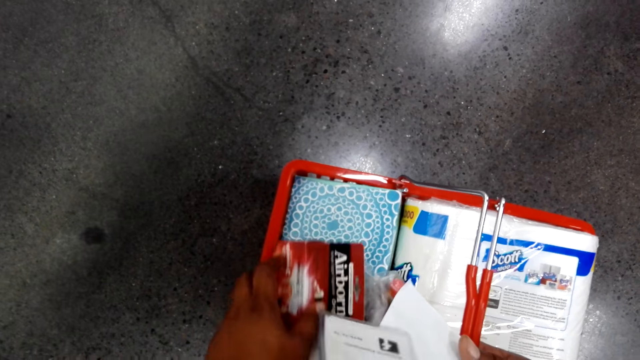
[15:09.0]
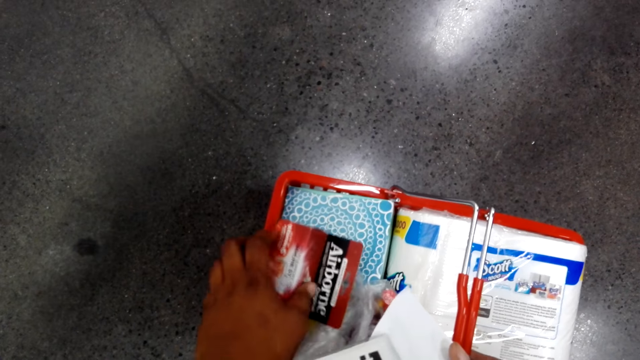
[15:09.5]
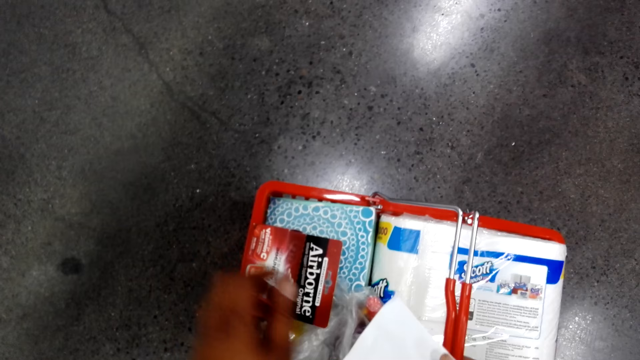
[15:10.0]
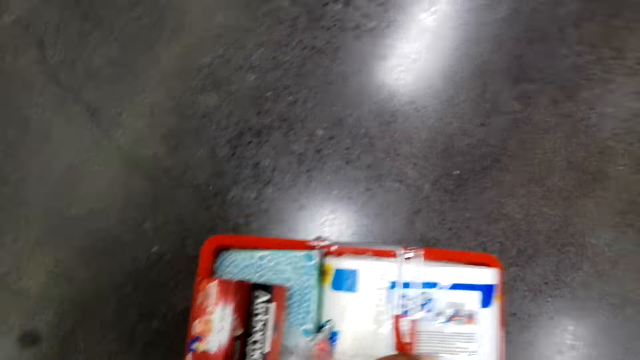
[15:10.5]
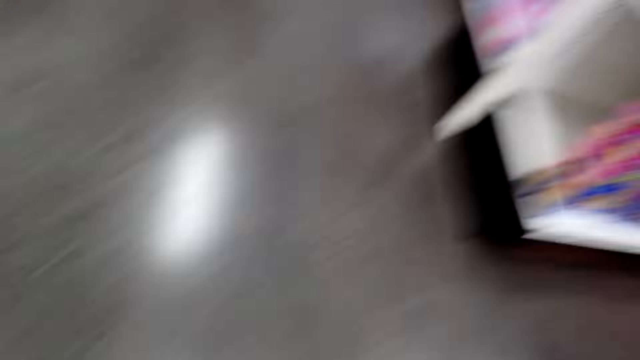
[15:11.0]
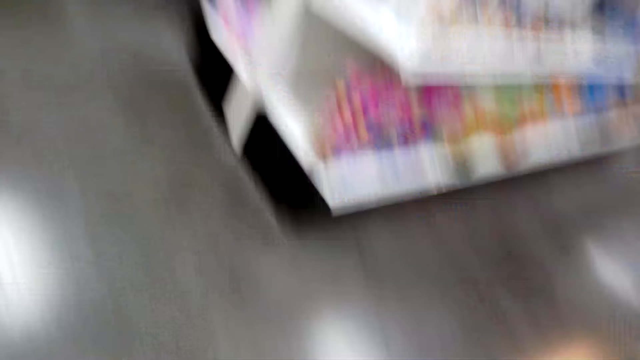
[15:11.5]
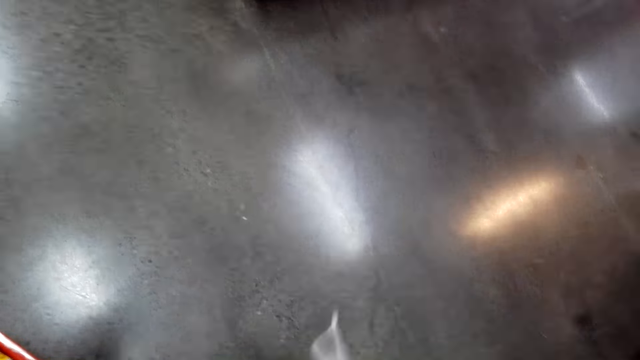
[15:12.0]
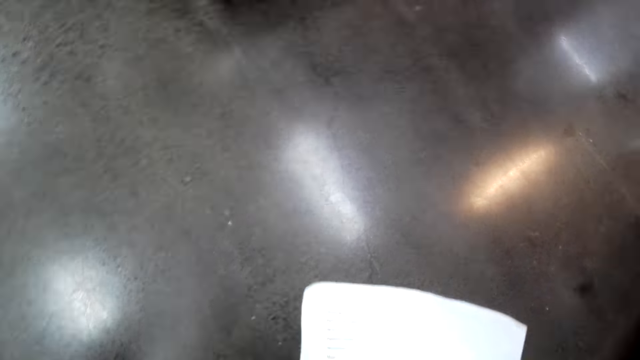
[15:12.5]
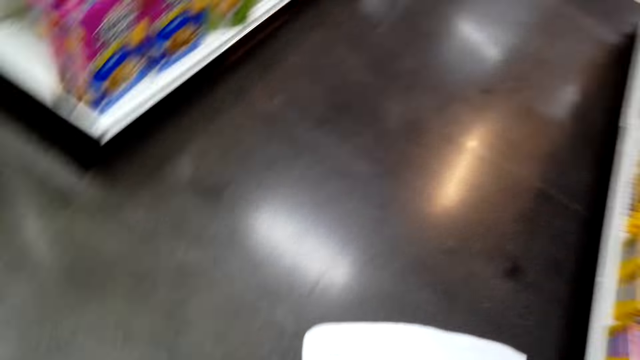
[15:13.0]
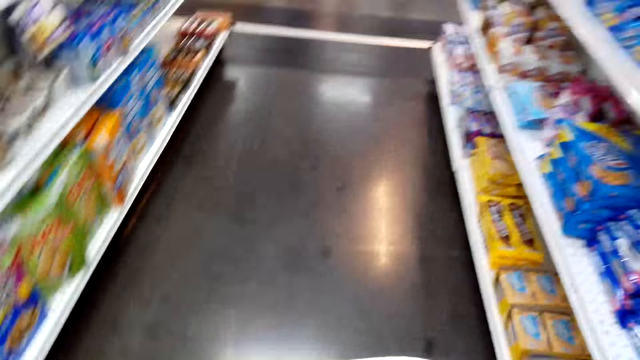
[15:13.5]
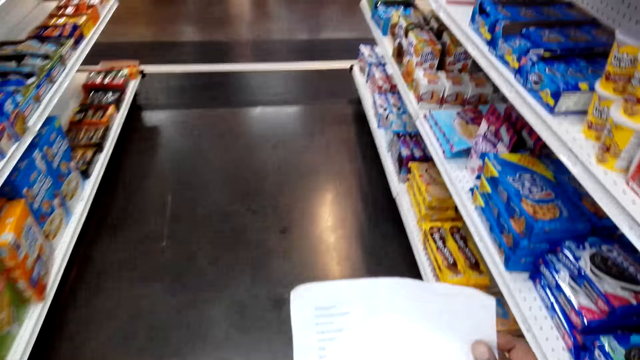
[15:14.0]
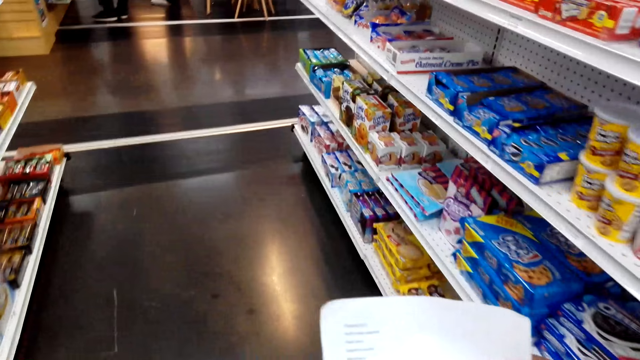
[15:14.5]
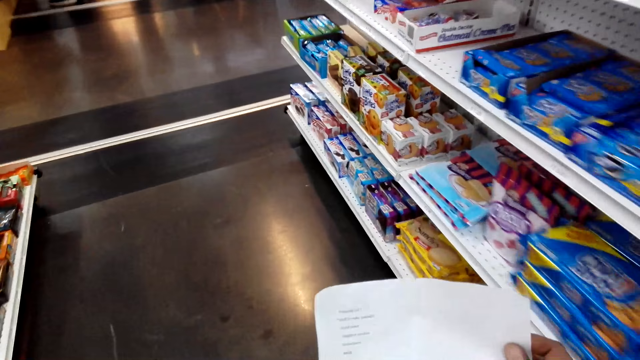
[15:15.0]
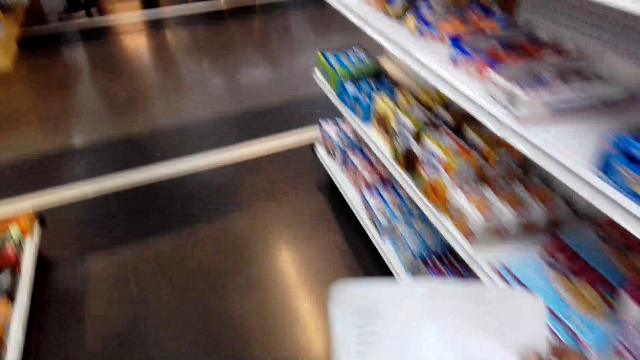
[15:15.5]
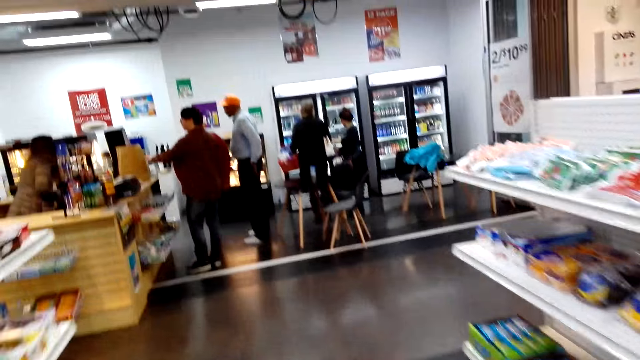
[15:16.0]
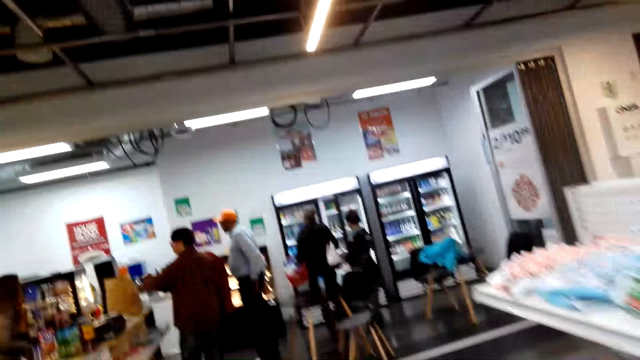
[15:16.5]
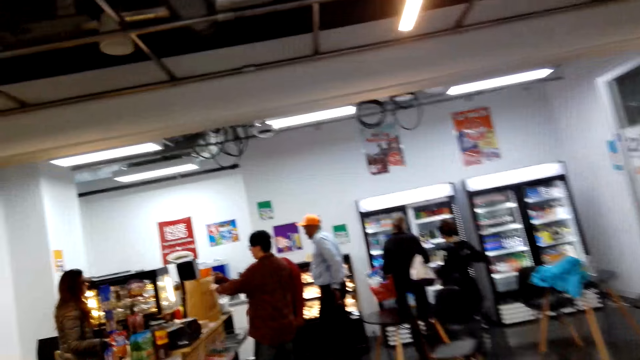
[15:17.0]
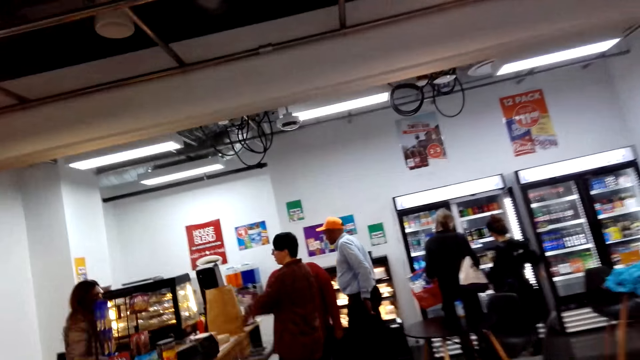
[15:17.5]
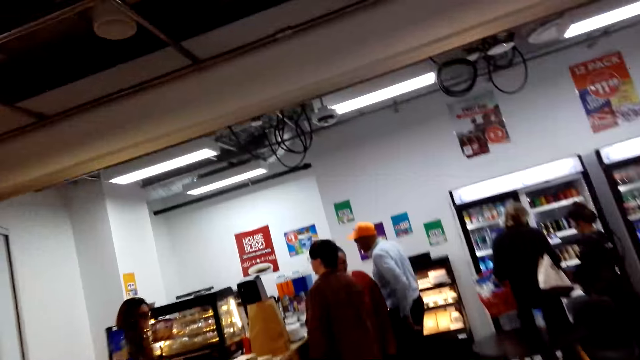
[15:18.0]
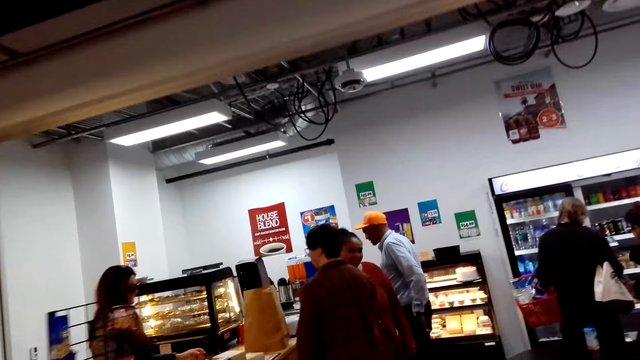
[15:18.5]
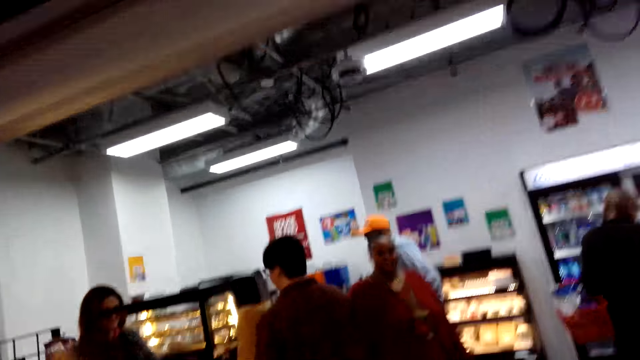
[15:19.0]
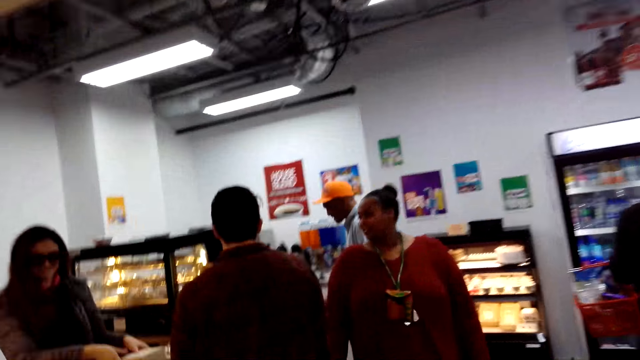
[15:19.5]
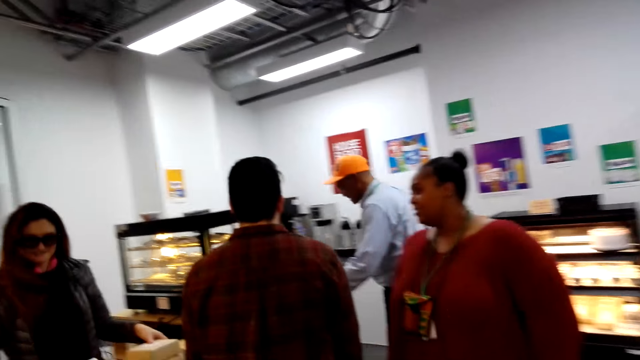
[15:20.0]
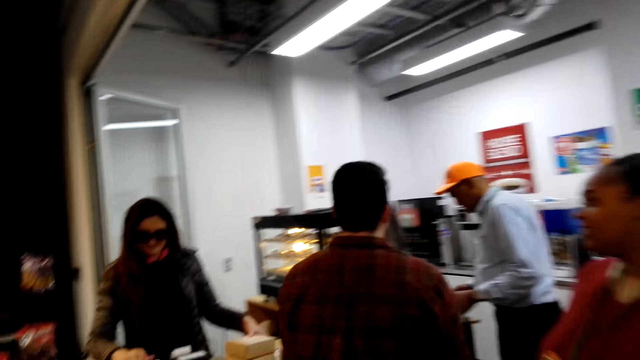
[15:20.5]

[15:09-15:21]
The camera wearer picks up a shopping basket. They read the paper. They walk towards the cashier.

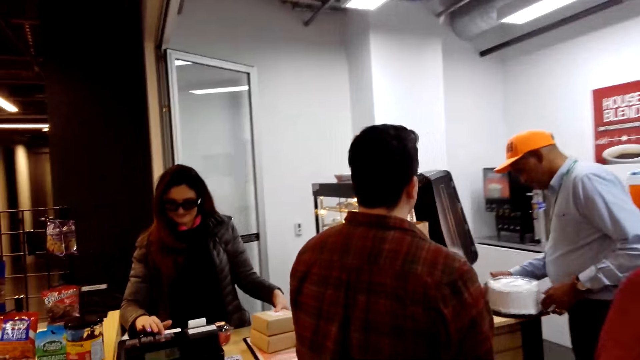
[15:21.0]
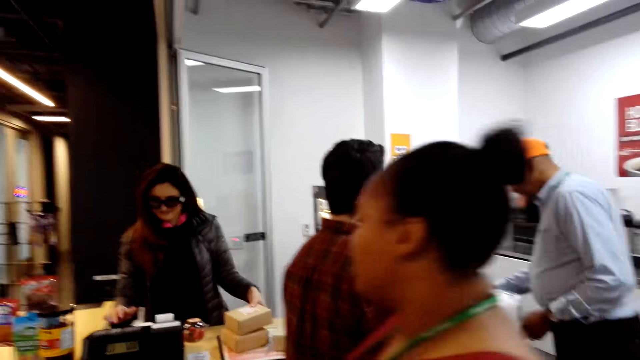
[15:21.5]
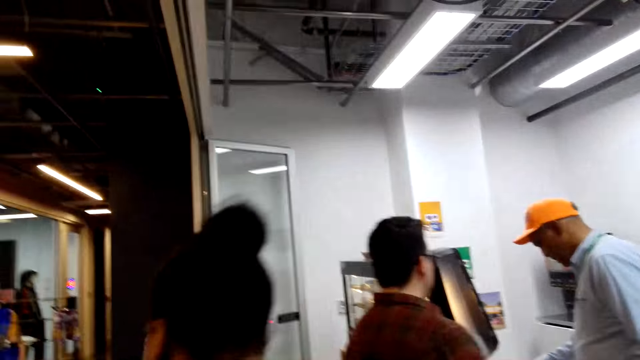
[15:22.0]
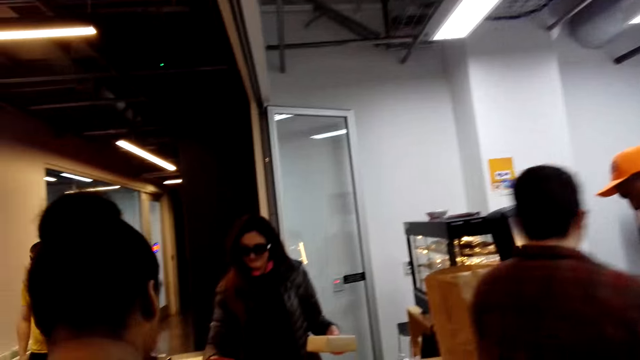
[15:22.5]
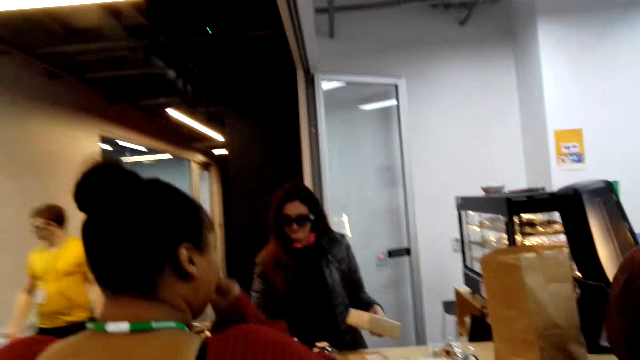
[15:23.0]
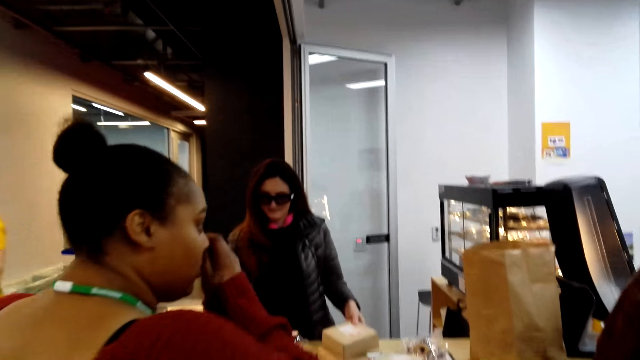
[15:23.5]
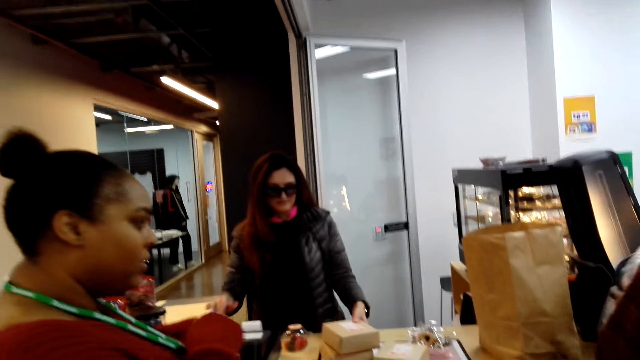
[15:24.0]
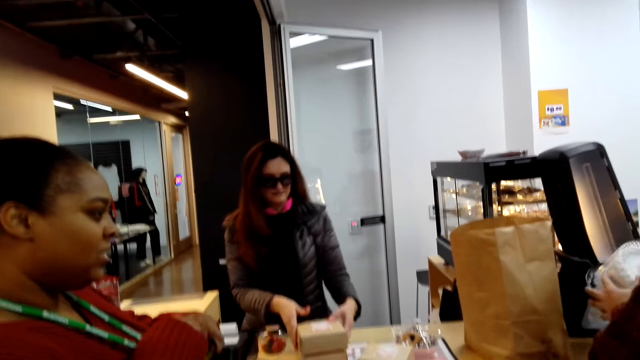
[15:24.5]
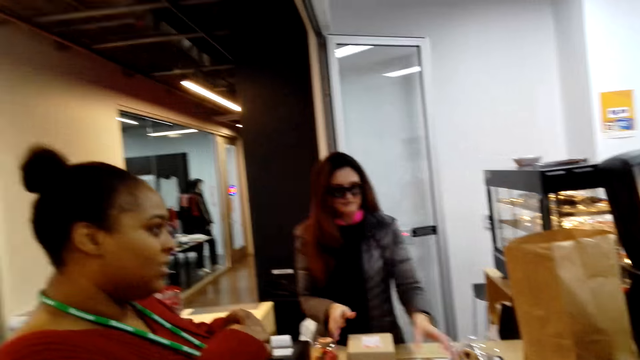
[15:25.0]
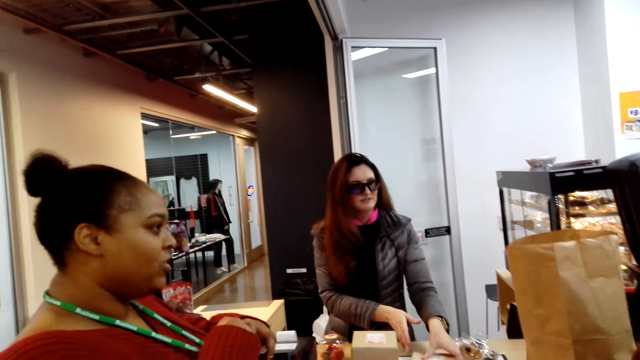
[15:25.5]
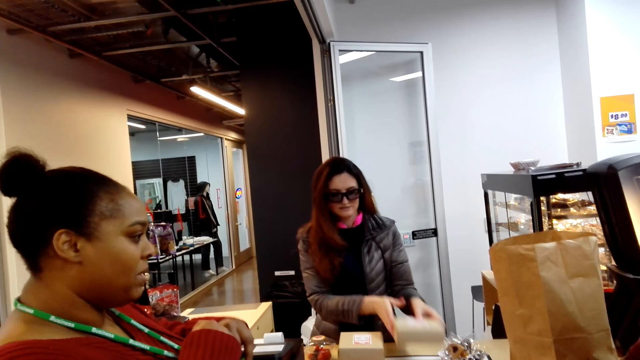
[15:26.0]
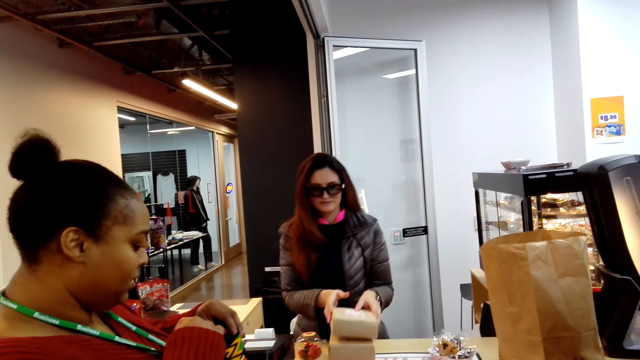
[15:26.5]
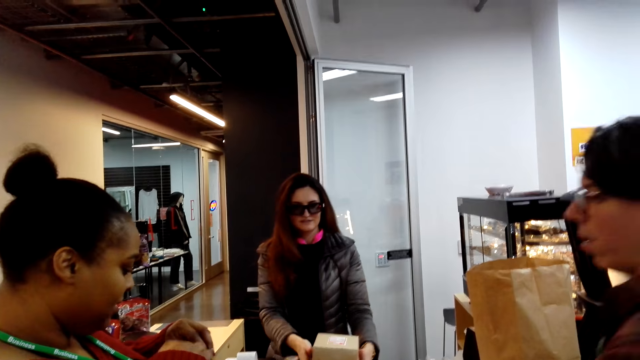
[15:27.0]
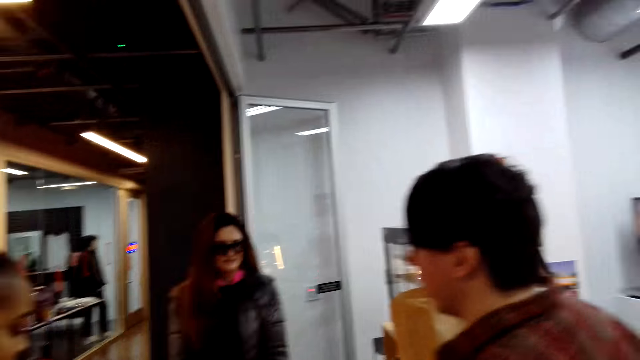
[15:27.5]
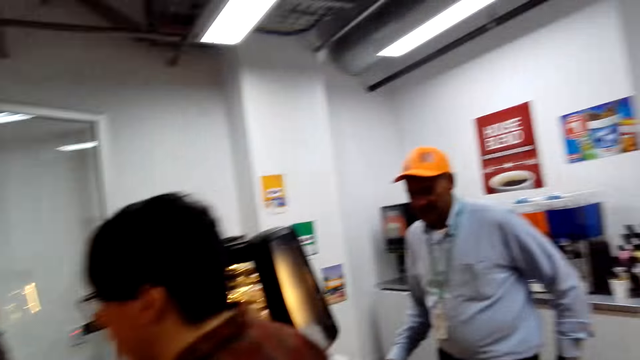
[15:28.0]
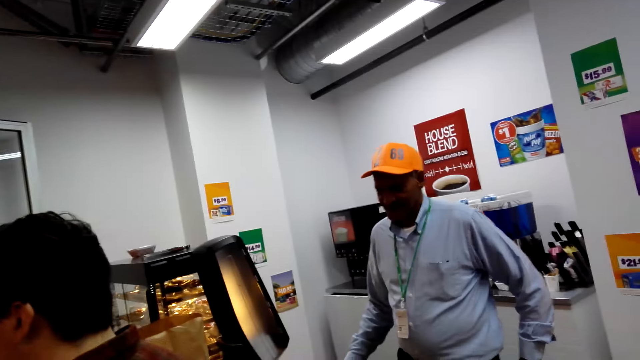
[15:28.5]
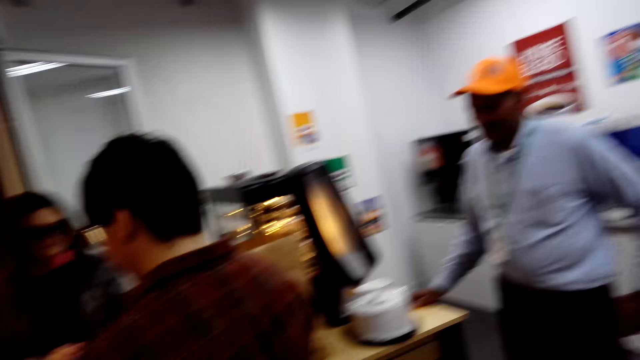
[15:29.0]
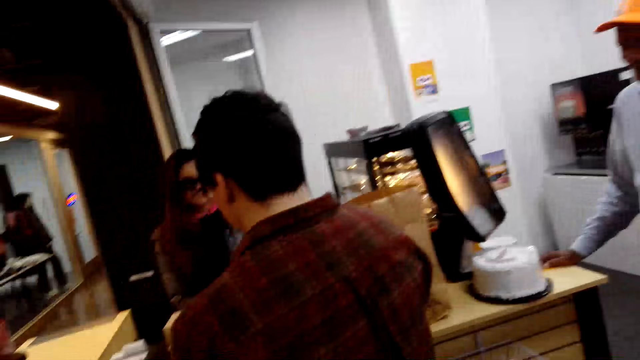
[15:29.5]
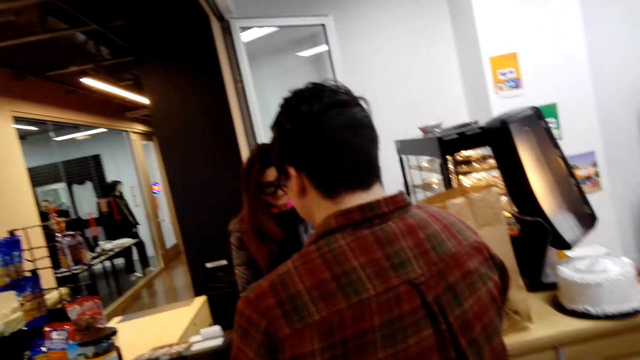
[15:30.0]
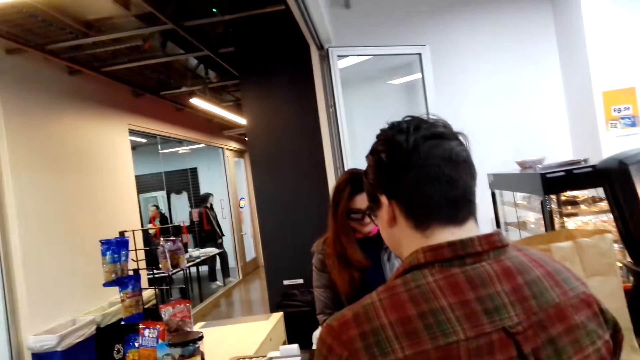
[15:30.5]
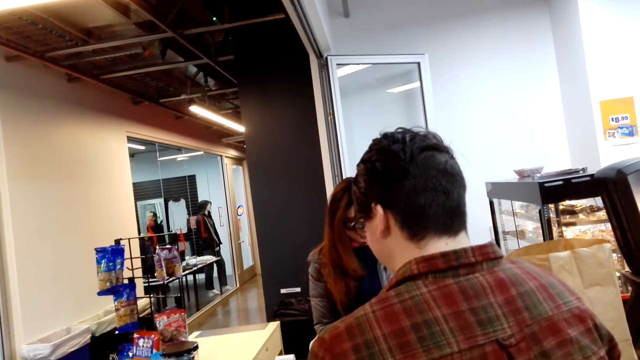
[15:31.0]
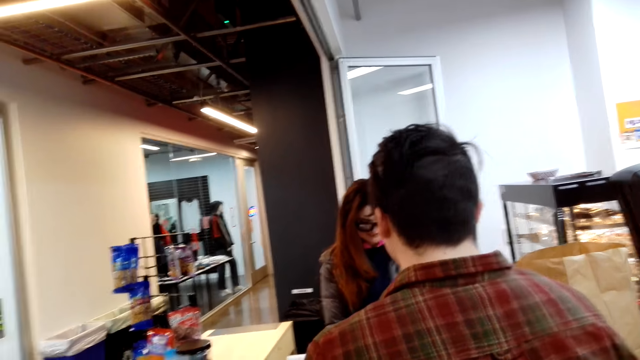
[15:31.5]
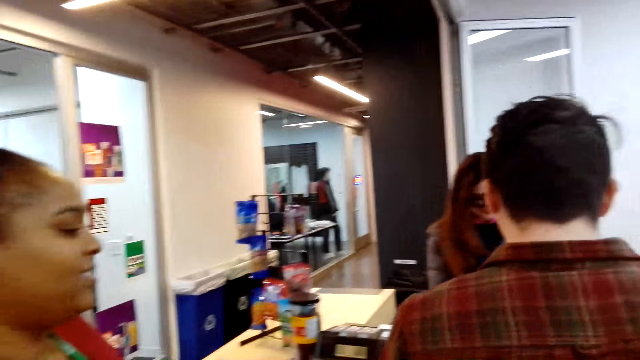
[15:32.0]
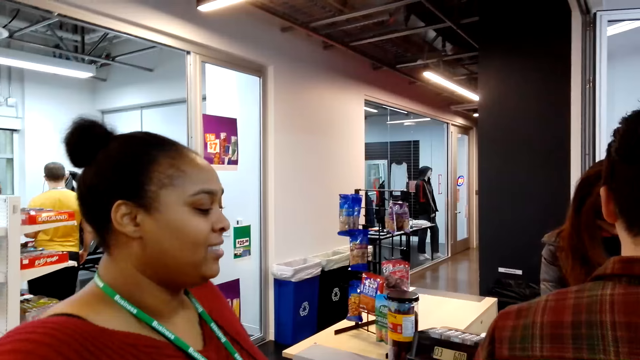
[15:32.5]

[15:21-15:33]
The camera wearer stands in the waiting line.
